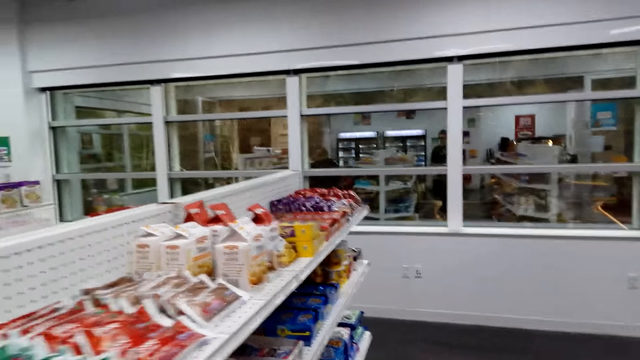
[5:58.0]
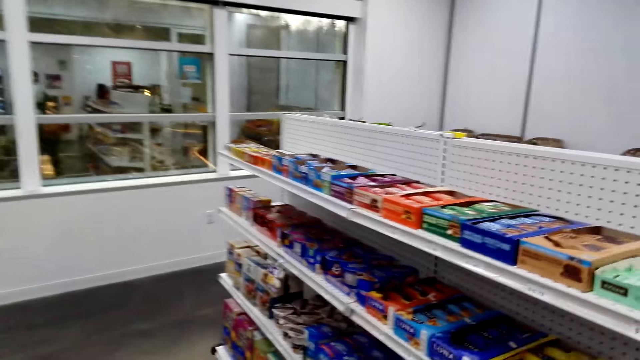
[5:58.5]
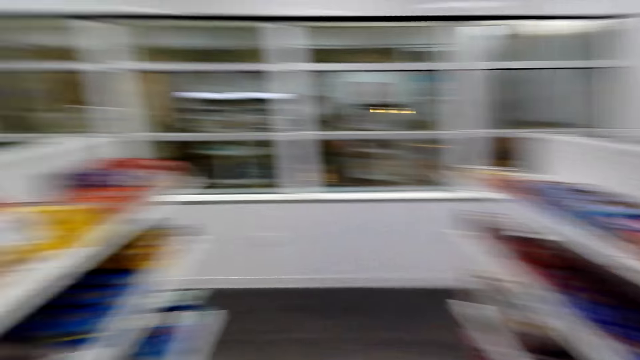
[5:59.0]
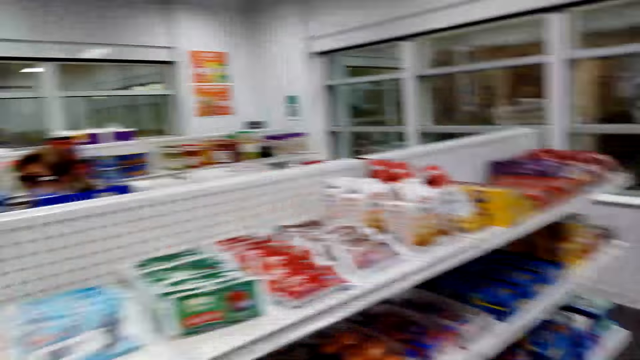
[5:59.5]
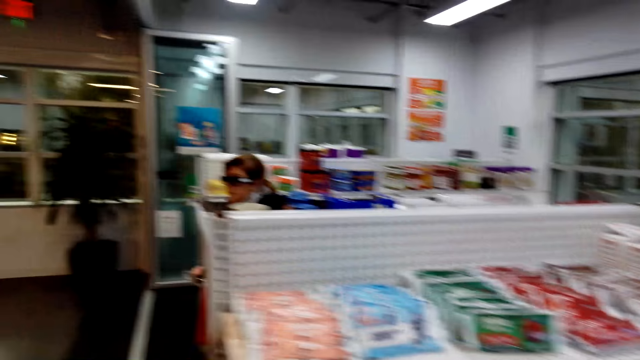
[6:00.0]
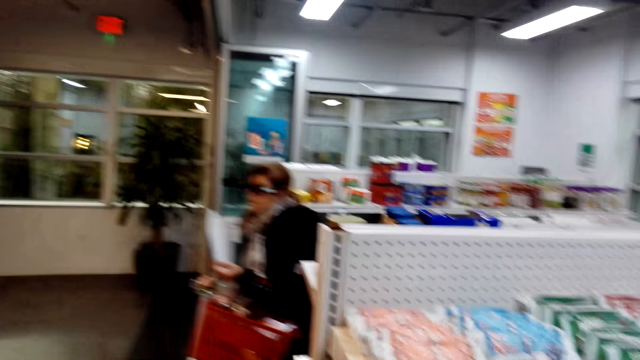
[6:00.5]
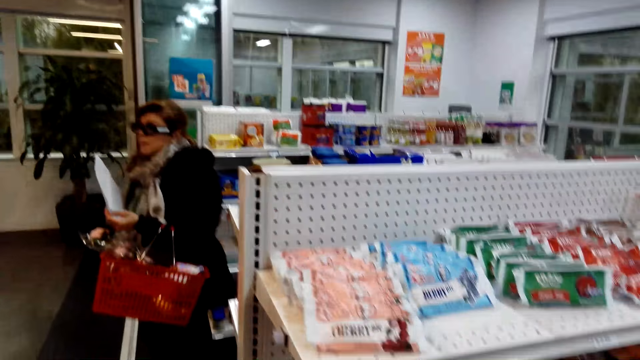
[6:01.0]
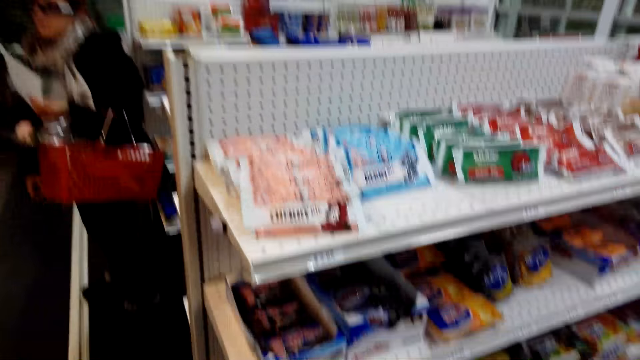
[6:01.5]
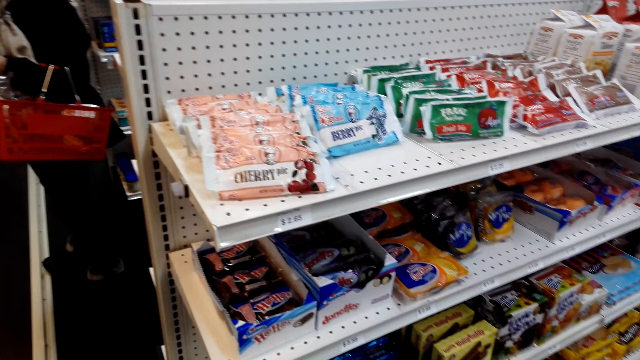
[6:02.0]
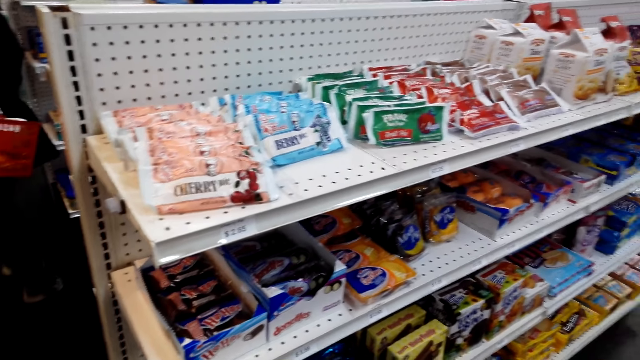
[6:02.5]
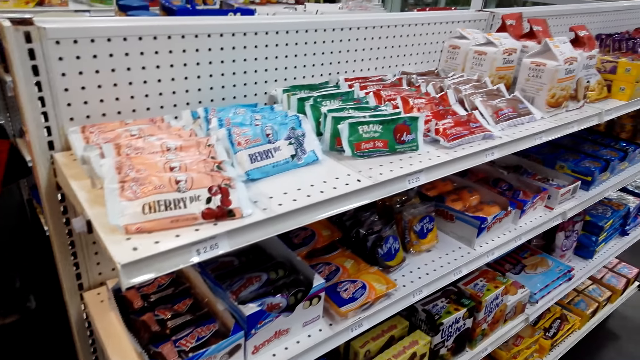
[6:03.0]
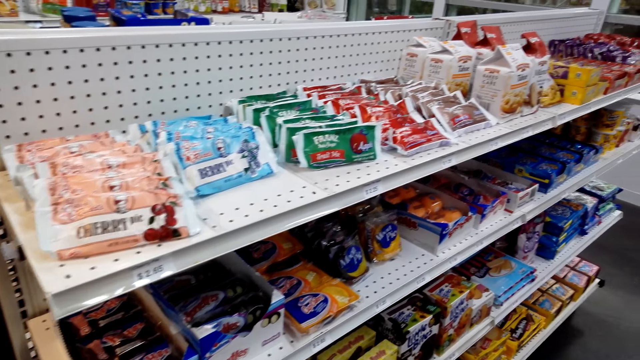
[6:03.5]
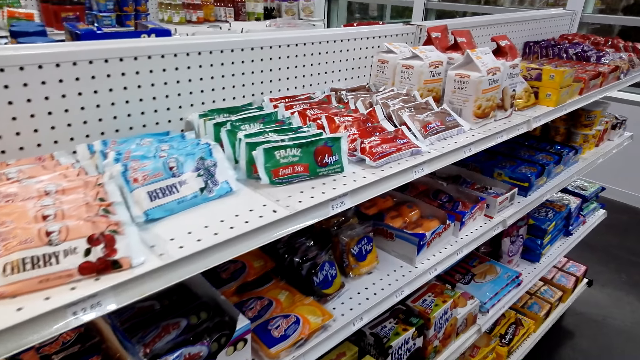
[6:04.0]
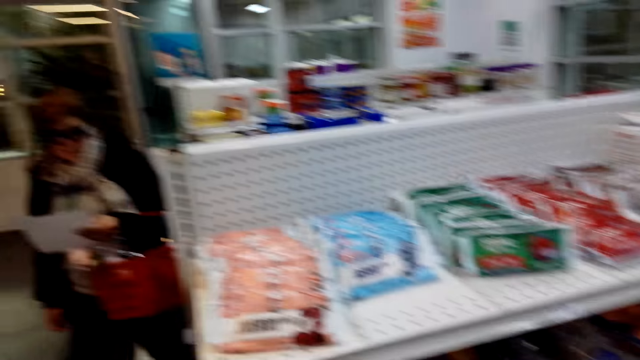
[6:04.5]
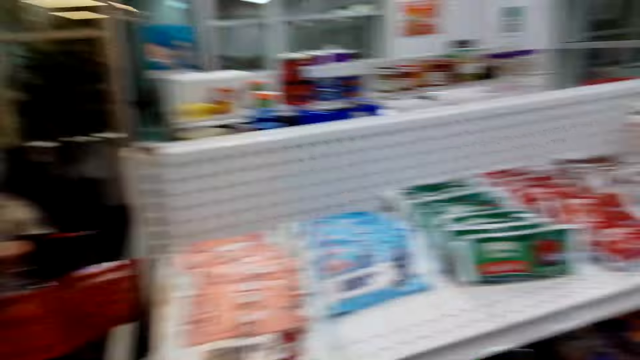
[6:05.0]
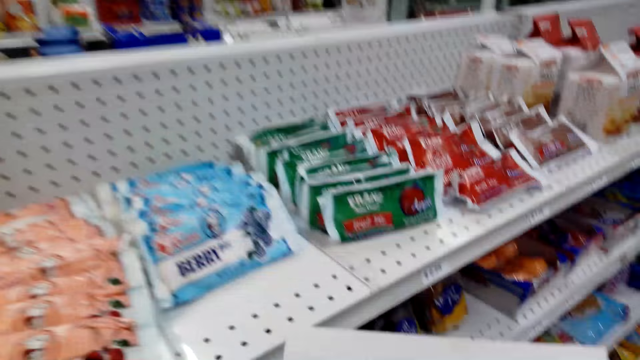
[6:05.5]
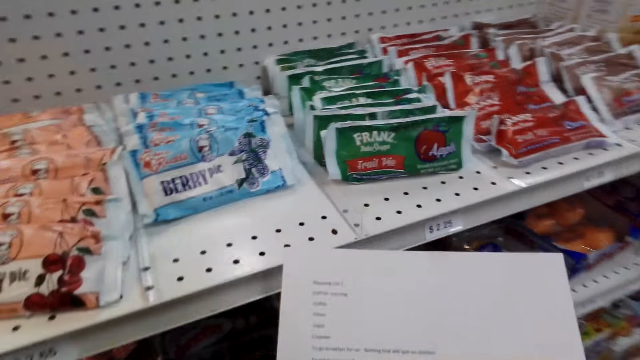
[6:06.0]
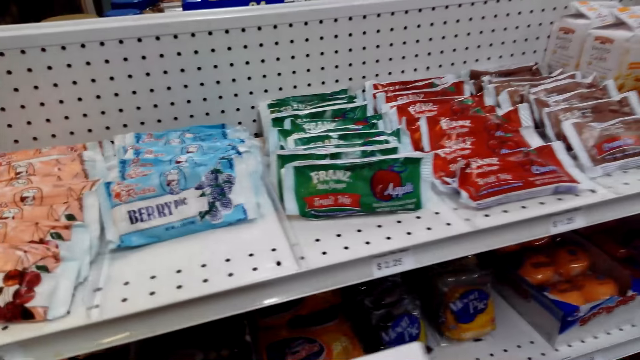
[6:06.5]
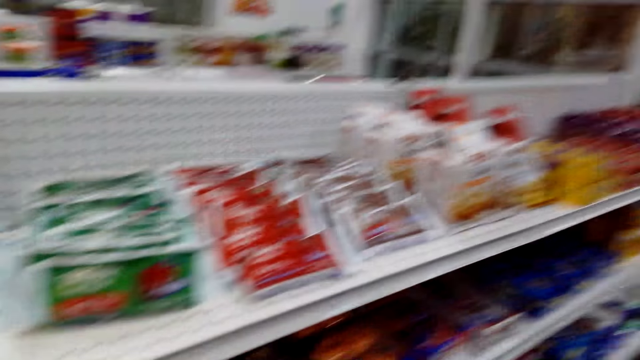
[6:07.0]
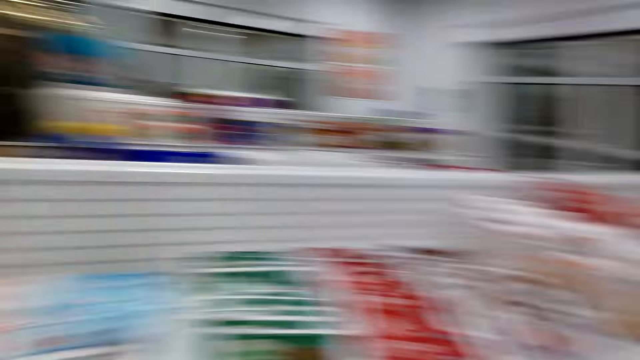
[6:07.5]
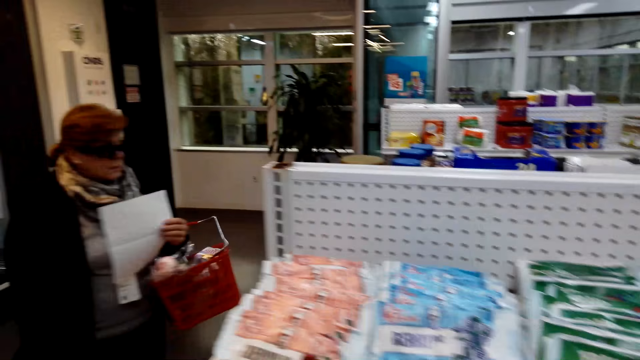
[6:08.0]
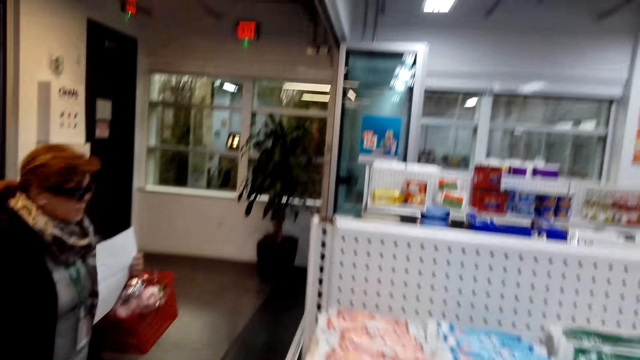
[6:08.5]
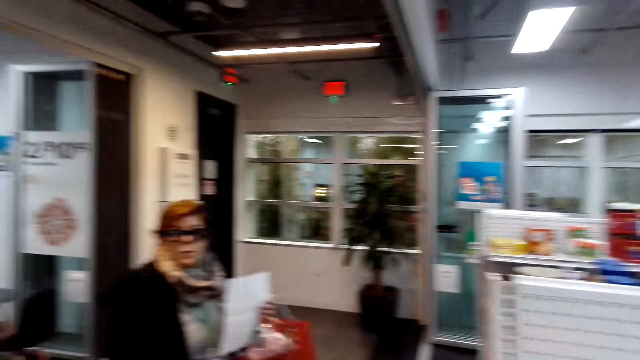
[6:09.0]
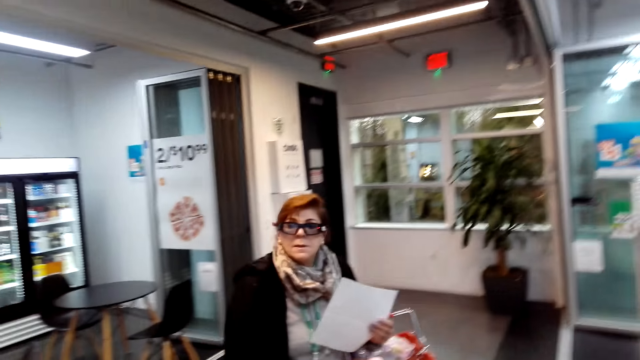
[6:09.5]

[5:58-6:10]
A woman walks in the supermarket.

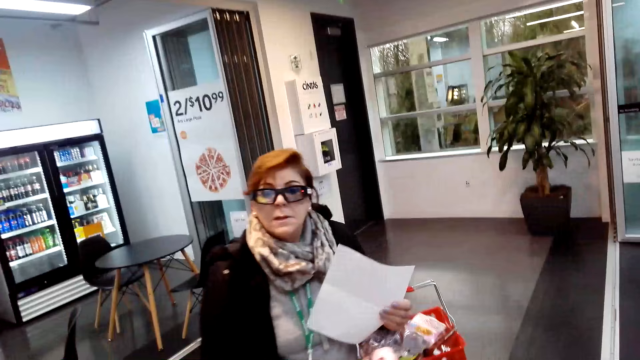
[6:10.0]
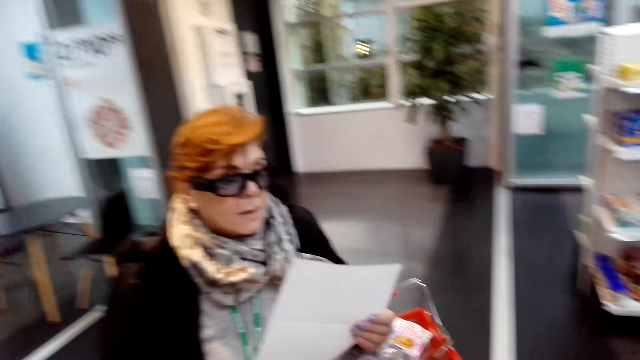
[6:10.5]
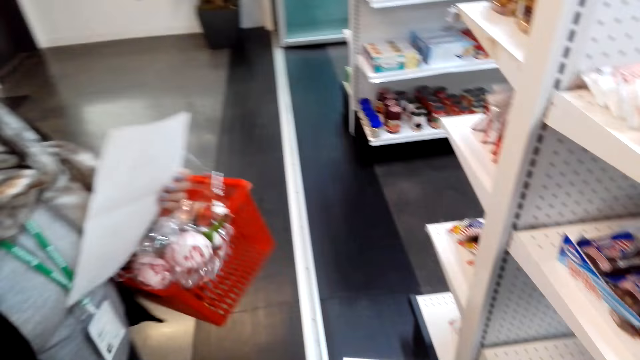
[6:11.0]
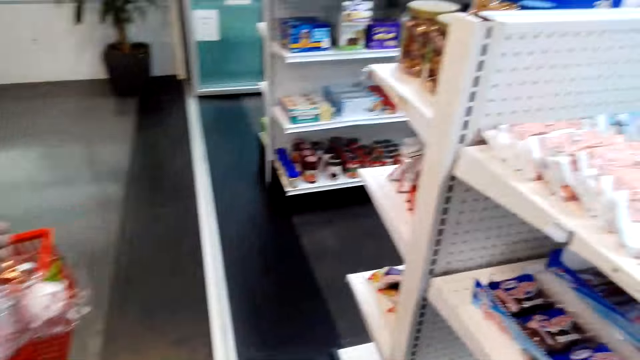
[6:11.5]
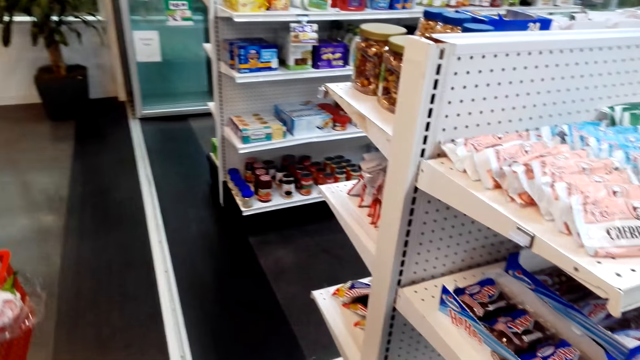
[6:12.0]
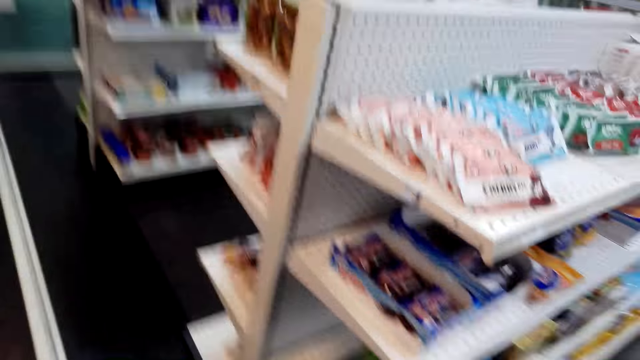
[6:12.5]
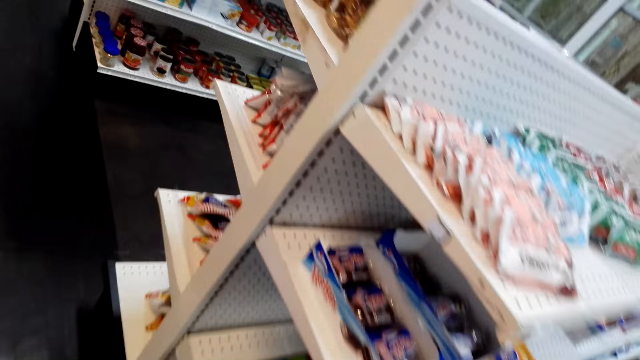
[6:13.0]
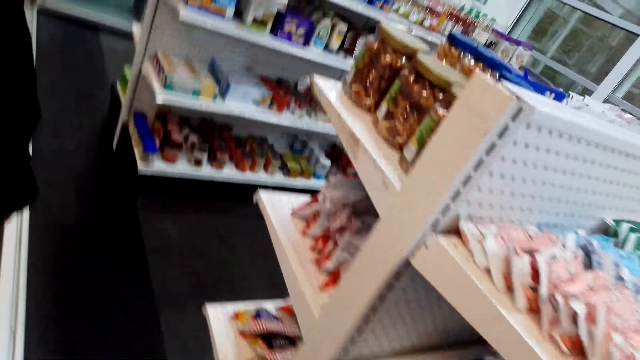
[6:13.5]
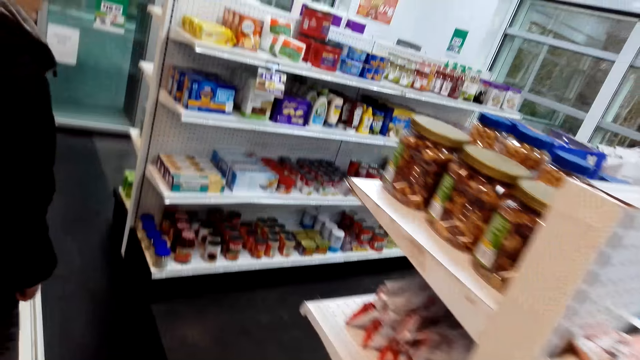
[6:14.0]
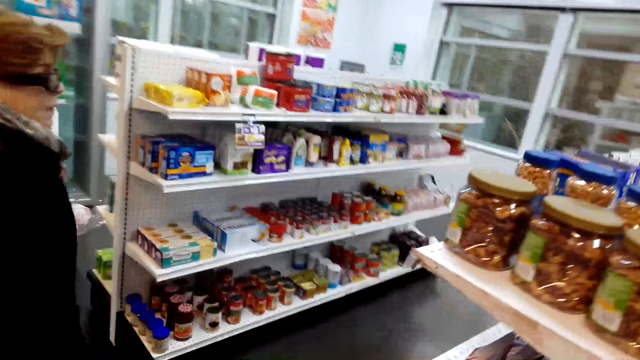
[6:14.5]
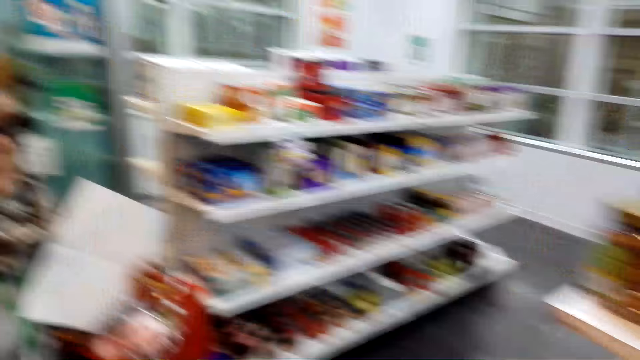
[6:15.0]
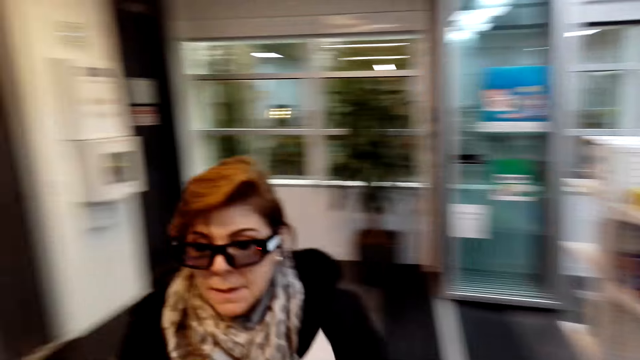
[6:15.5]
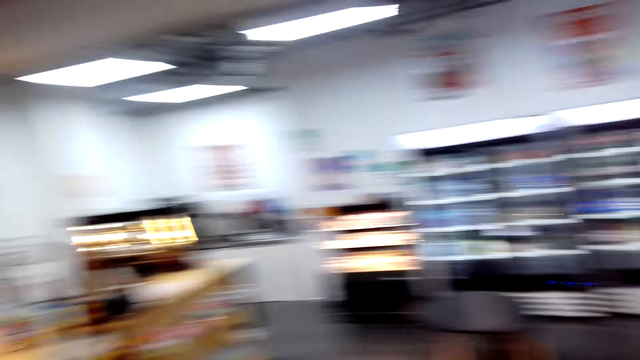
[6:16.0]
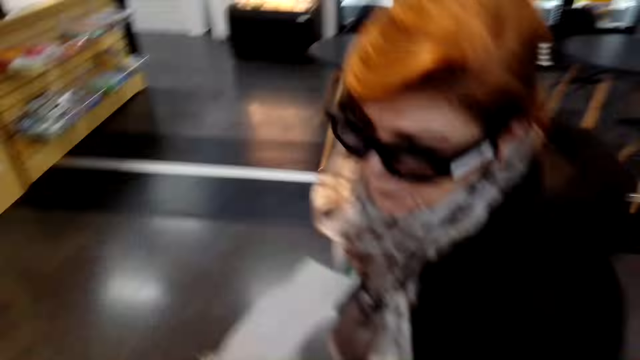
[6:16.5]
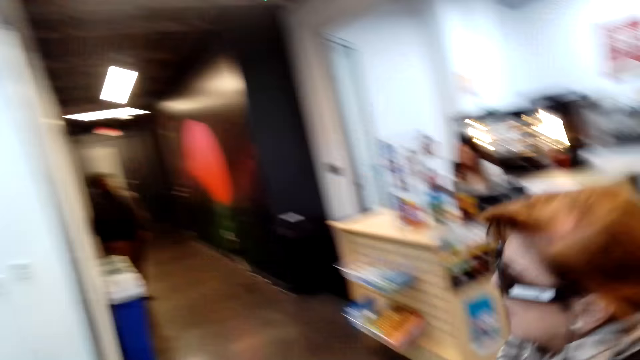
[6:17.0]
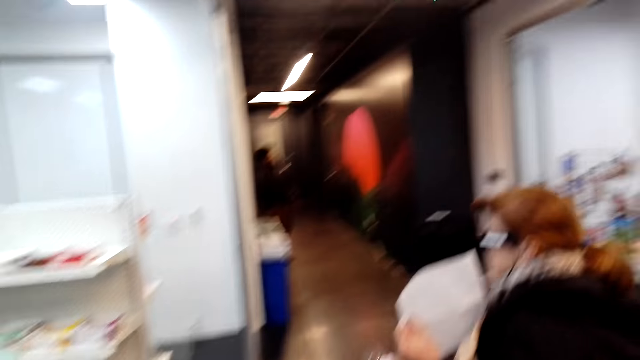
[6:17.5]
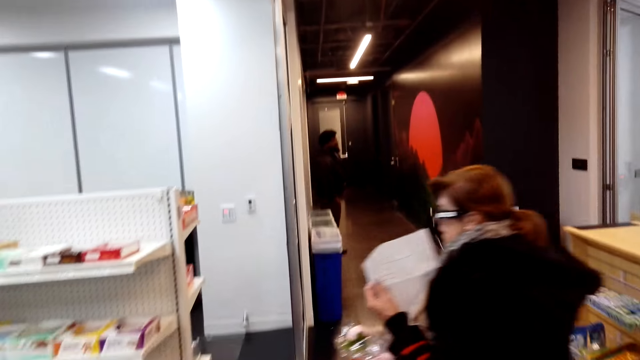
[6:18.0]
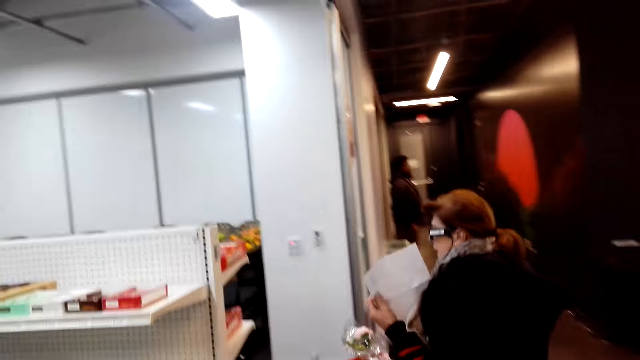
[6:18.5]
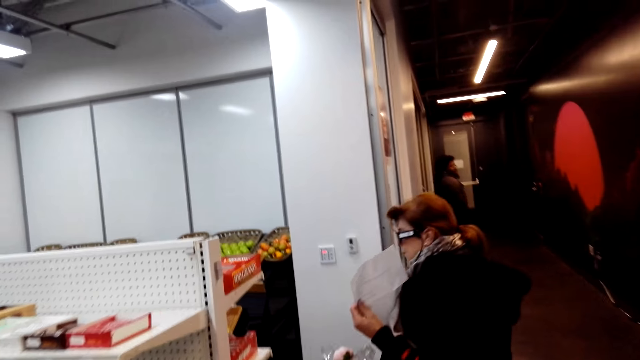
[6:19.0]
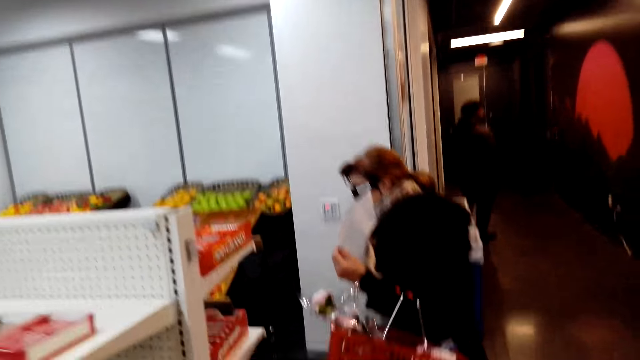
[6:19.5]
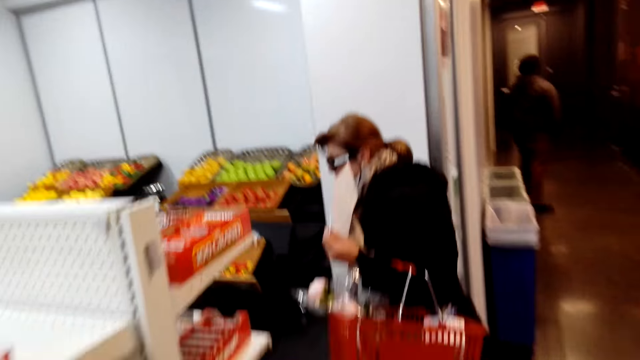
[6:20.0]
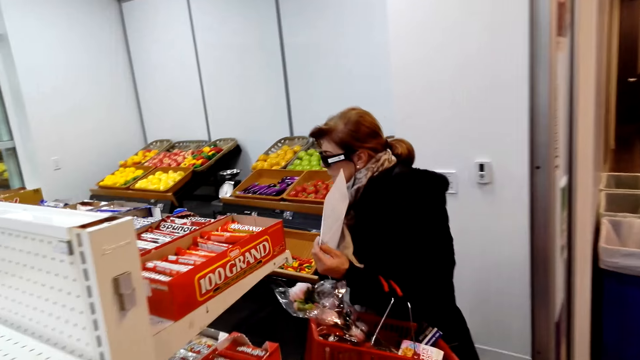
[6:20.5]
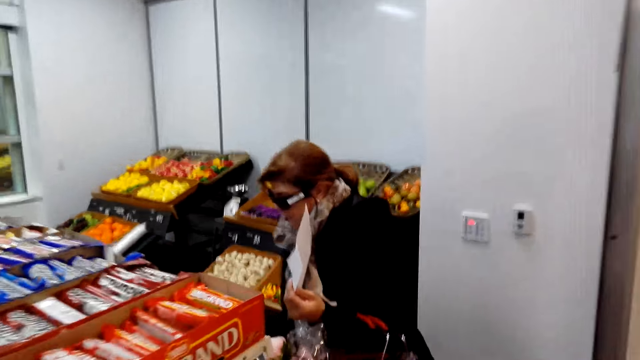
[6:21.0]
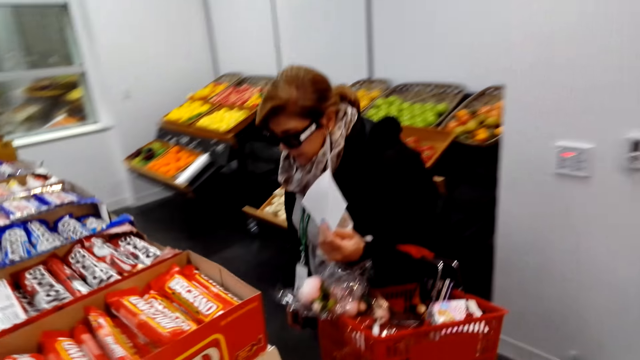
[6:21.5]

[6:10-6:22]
A woman walks around the shelves in the supermarket. The camera wearer follows the woman. They walk in the supermarket.
